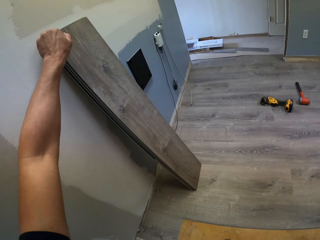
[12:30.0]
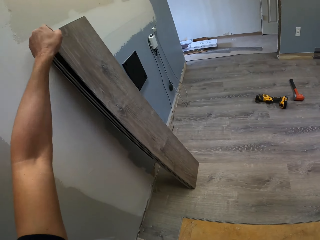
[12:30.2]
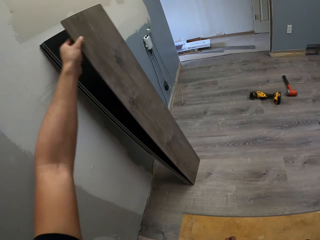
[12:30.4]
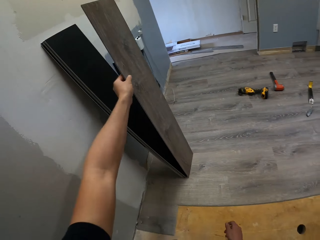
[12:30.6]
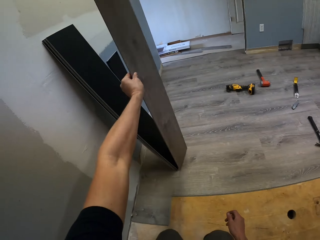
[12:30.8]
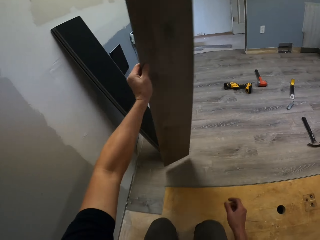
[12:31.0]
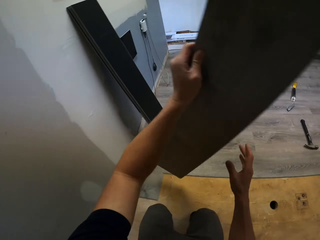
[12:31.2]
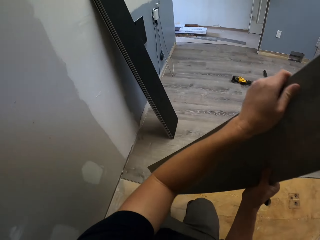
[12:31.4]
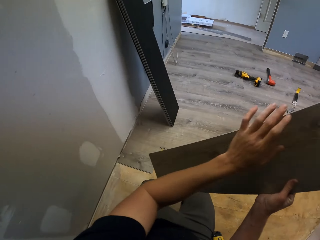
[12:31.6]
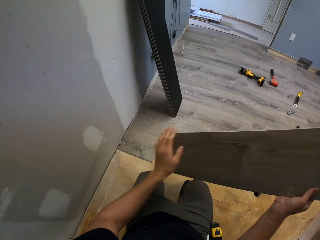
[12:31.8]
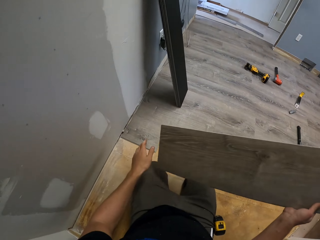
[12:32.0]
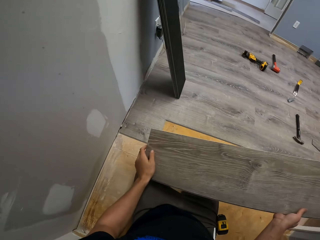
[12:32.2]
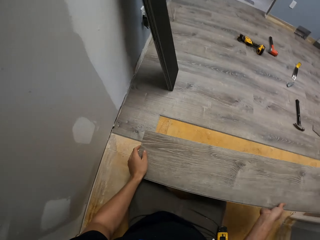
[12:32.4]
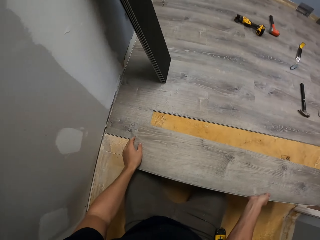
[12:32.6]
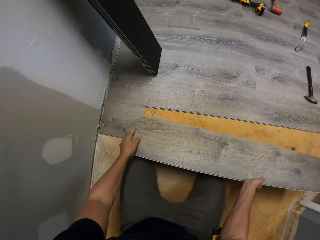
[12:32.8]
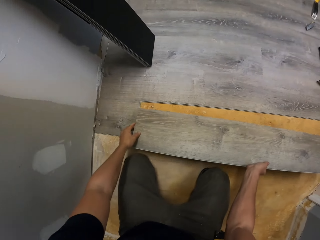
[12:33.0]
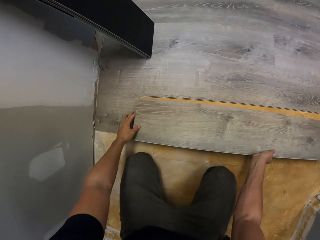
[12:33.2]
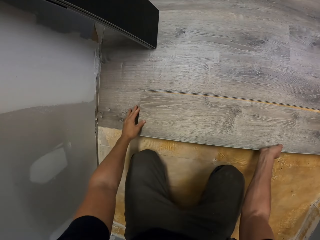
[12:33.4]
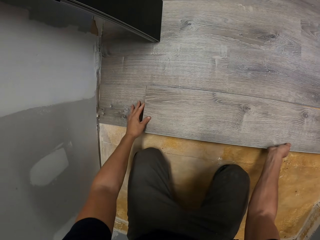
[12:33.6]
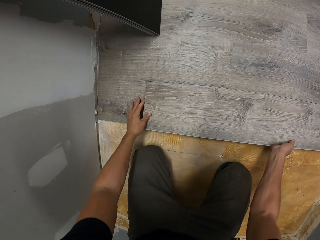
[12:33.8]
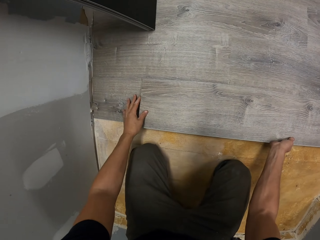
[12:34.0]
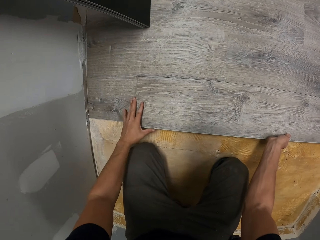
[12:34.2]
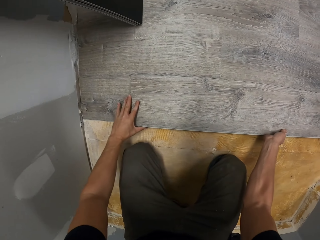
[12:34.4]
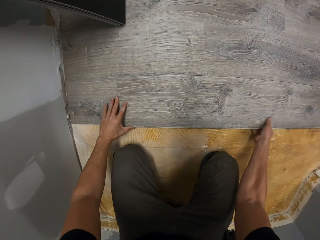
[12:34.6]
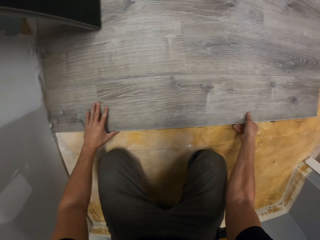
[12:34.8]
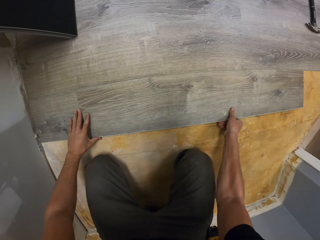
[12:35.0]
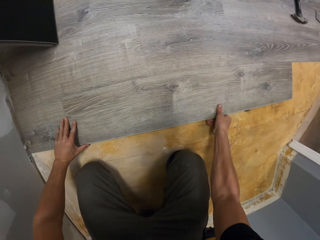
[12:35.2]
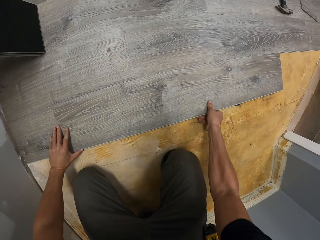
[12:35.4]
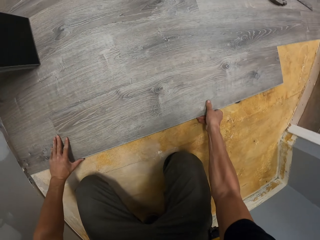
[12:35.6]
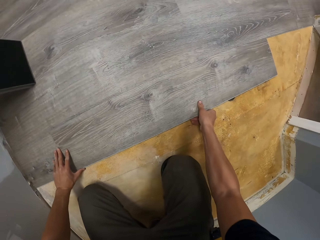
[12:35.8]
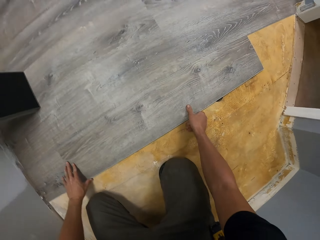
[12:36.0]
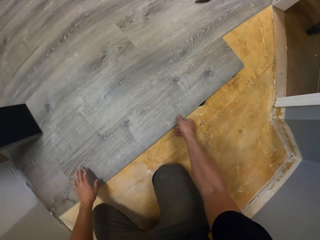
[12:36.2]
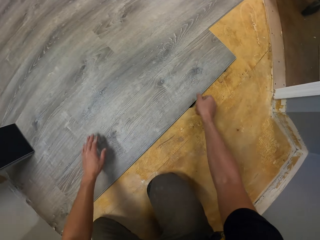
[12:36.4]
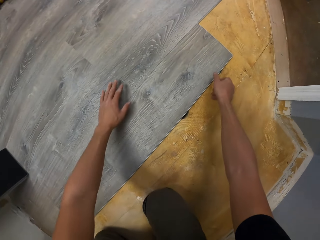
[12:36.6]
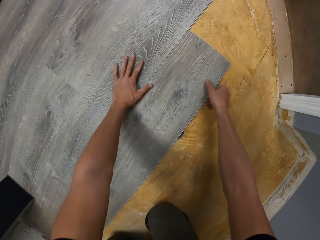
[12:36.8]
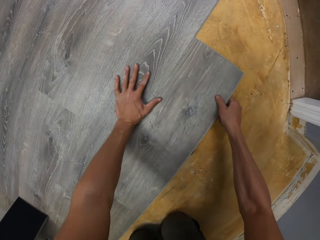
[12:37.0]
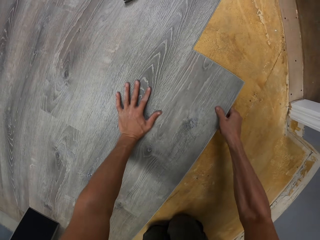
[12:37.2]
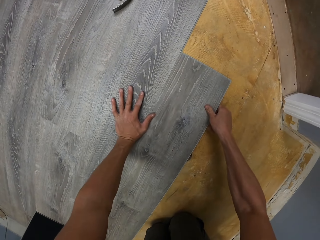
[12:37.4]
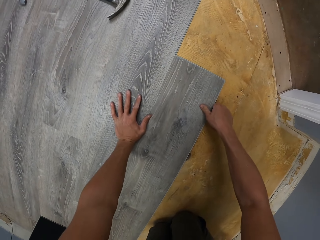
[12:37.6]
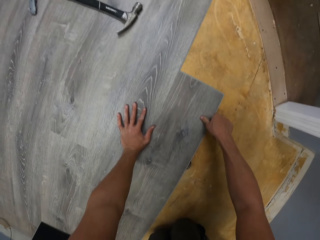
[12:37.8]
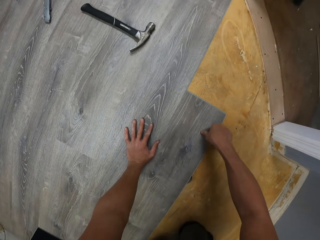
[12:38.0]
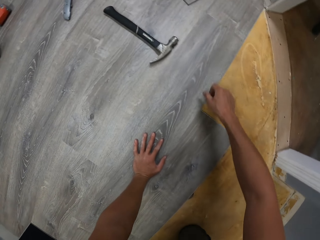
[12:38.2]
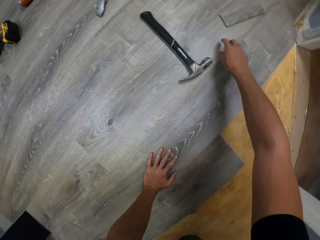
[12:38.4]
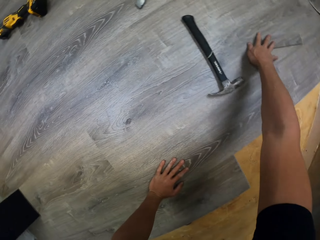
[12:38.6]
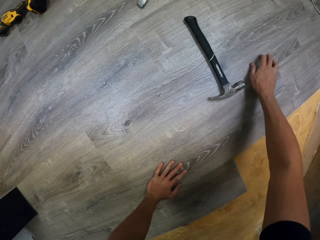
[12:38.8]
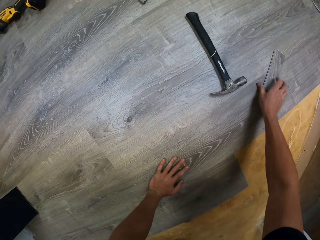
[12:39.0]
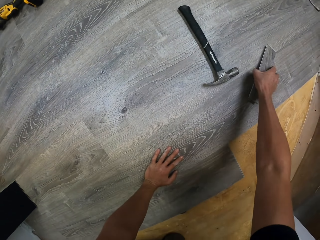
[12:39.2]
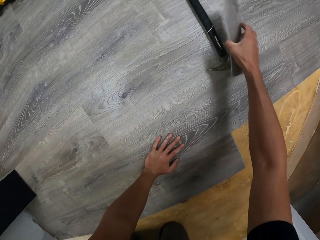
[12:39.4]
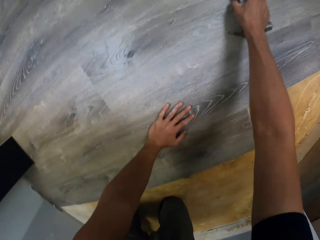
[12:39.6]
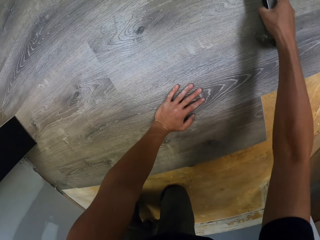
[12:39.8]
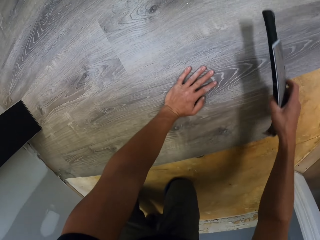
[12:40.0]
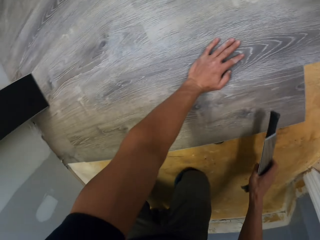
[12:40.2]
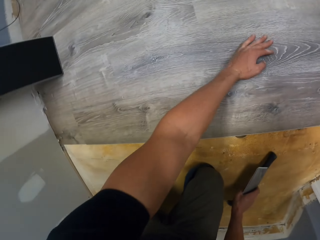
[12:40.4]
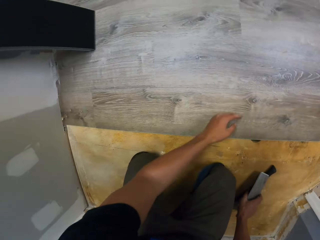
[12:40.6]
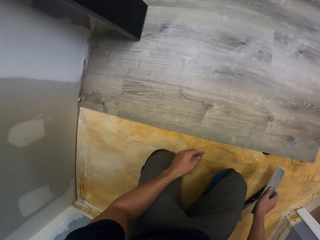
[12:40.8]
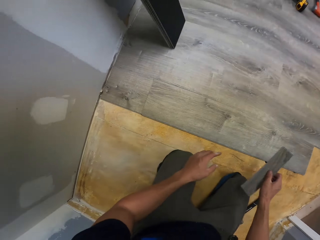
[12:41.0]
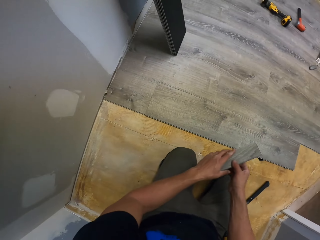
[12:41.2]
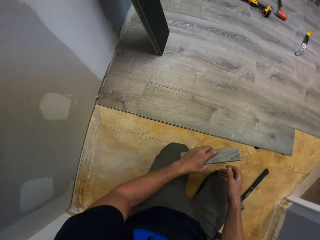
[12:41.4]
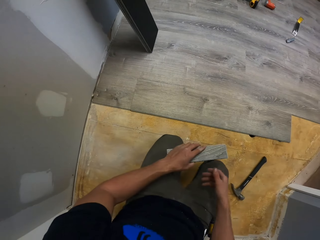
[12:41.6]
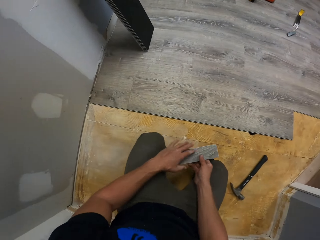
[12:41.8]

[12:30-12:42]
The camera wearer takes the wood plank. They fix the wood on the floor. They pick the piece of wood on the floor.

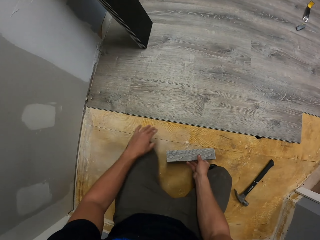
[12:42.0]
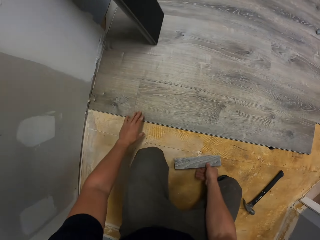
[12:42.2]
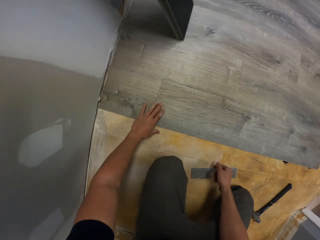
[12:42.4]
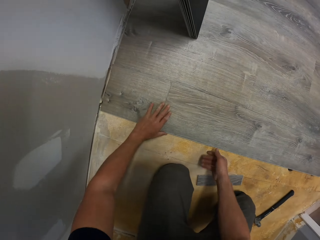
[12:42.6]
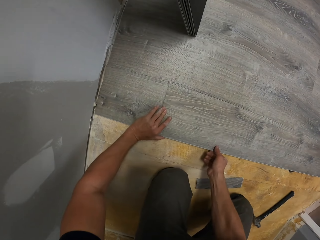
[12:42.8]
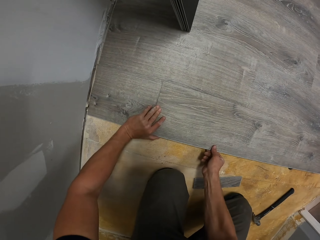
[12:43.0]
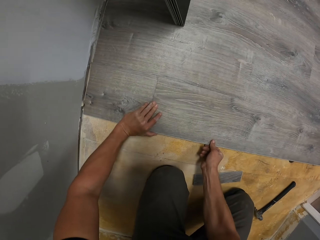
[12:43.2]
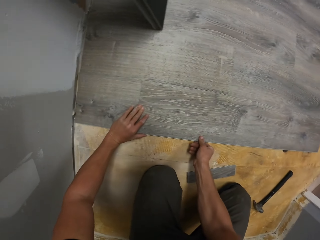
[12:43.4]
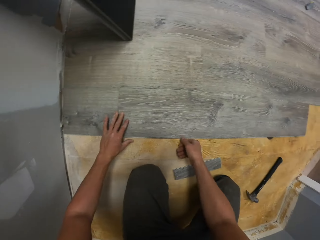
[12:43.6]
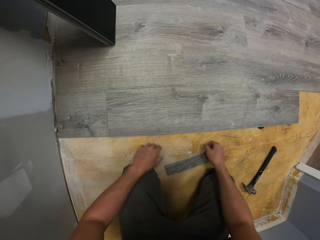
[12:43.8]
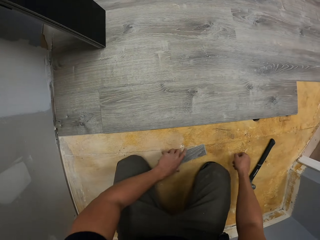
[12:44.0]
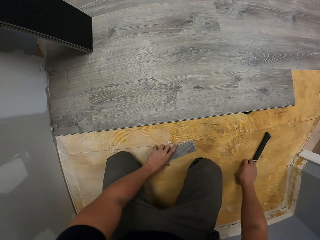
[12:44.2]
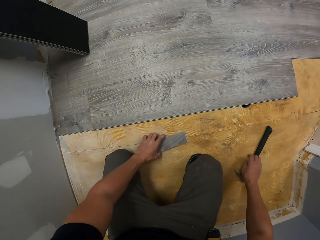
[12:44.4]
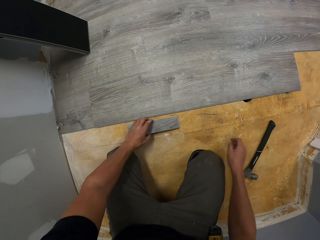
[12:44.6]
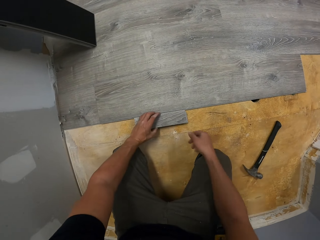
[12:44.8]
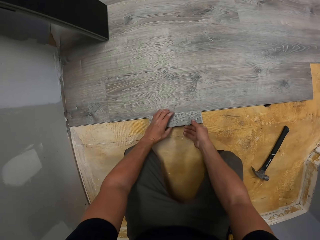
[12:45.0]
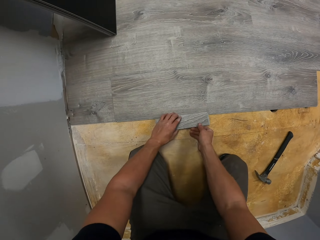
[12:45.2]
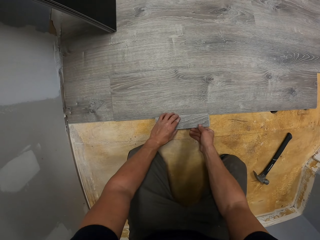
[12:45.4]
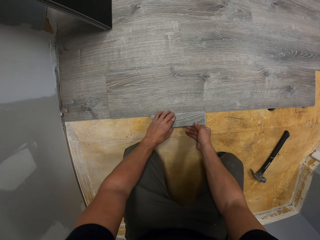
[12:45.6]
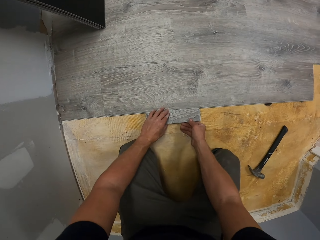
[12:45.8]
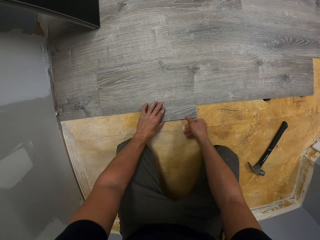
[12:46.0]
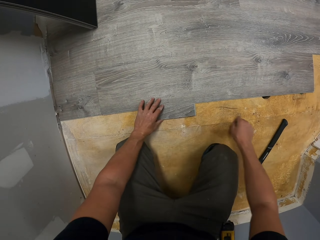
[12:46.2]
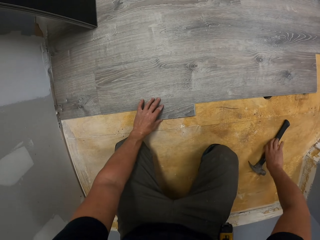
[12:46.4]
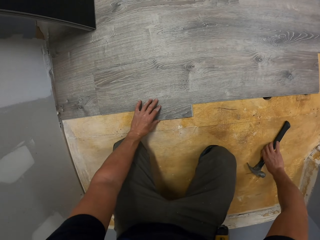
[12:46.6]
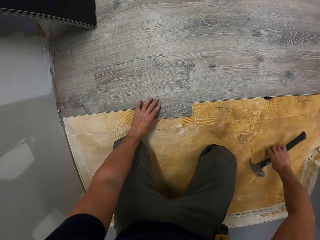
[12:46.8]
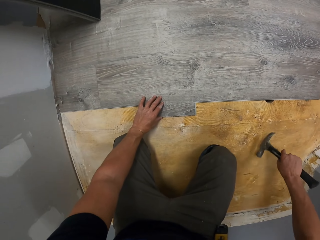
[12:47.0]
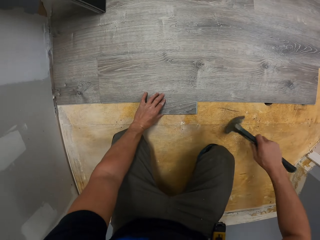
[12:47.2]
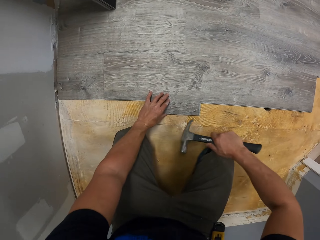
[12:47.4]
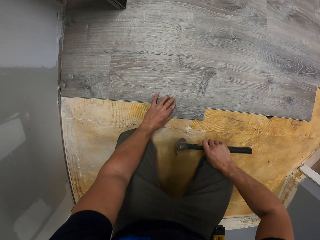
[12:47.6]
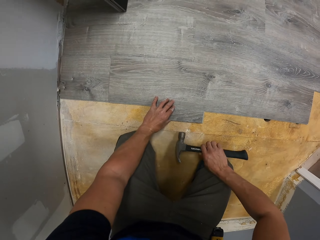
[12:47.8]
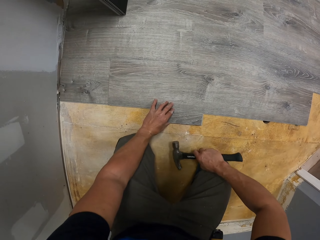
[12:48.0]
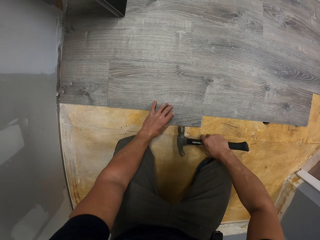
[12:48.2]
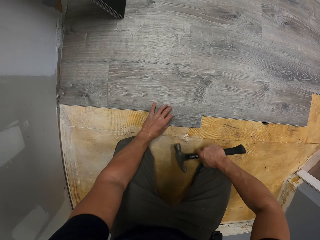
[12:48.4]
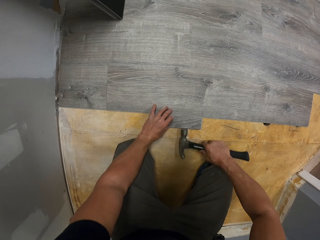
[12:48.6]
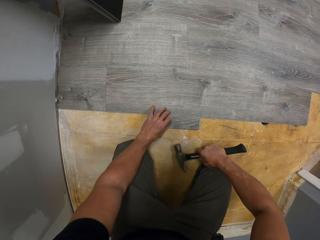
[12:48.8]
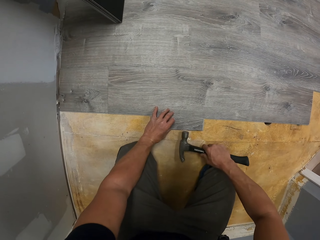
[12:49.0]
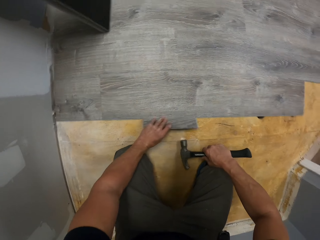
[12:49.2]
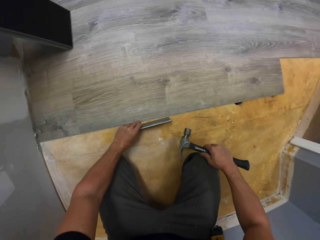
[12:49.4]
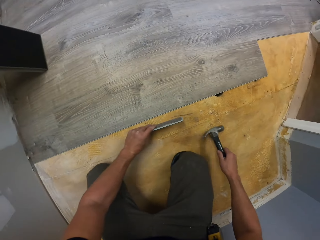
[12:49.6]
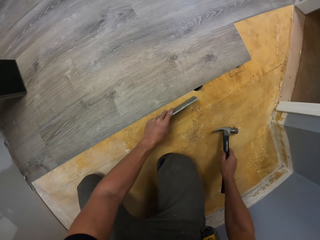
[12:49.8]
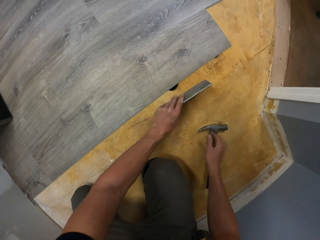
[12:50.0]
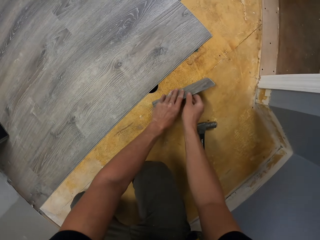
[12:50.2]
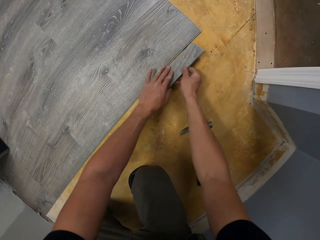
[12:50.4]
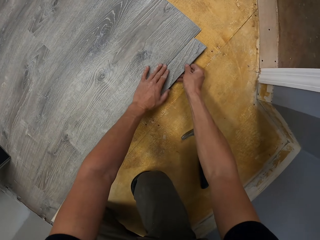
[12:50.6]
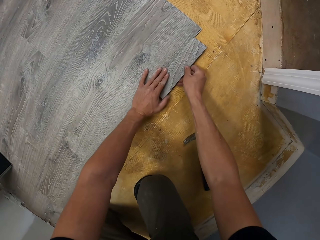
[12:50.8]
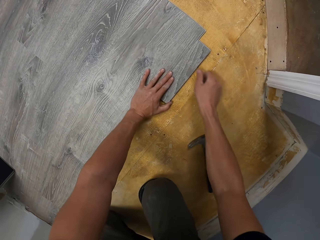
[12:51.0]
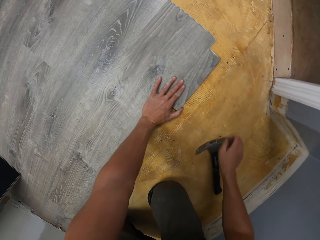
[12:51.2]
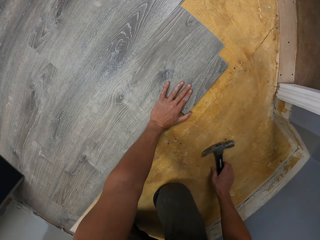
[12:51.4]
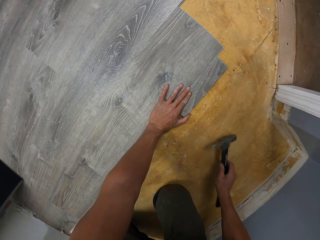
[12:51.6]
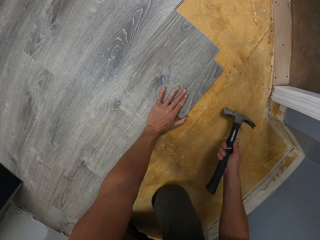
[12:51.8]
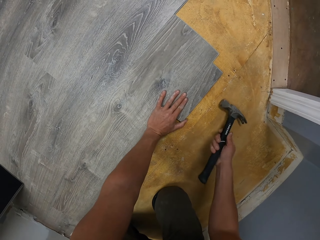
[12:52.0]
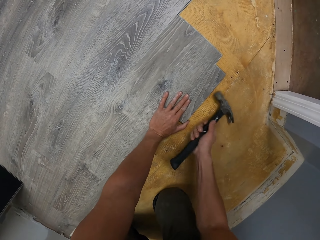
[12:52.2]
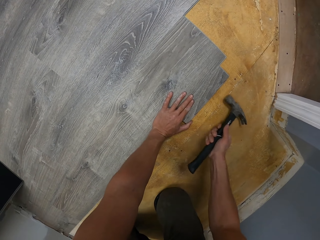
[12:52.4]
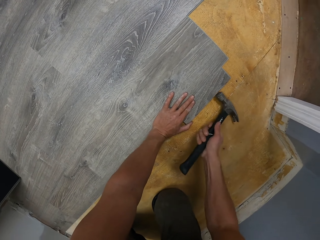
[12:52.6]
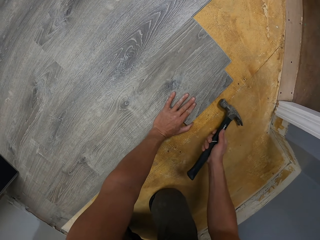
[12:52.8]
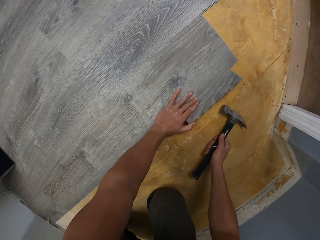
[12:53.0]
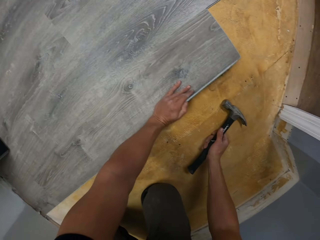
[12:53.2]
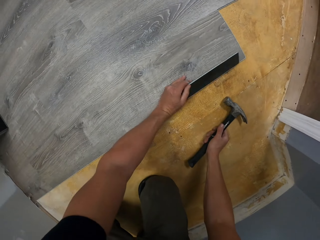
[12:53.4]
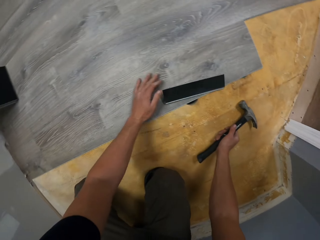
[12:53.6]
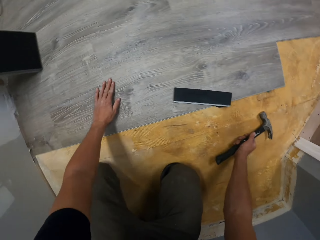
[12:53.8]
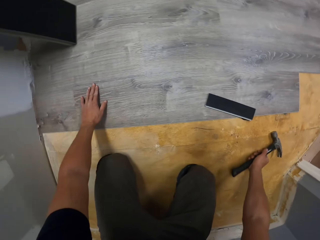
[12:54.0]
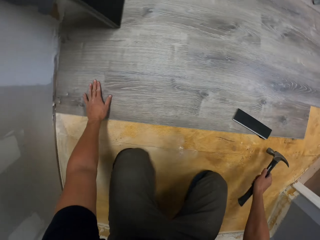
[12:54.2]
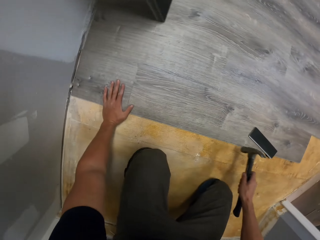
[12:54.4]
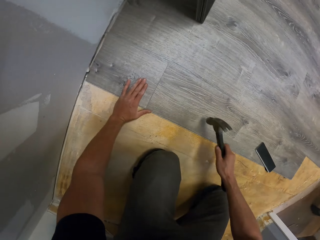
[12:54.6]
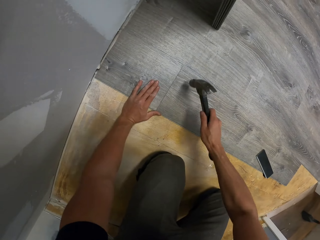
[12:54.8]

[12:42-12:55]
The camera wearer fixes the wood on the floor. They take the hammer on the floor. They knock the piece of wood with the hammer.
